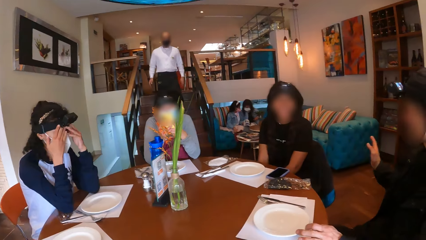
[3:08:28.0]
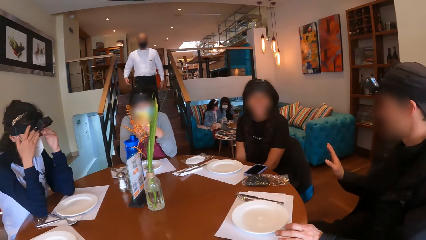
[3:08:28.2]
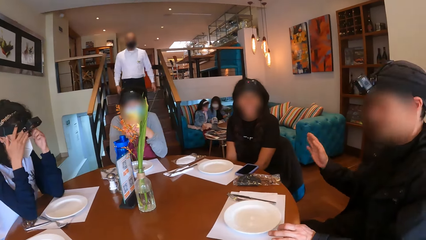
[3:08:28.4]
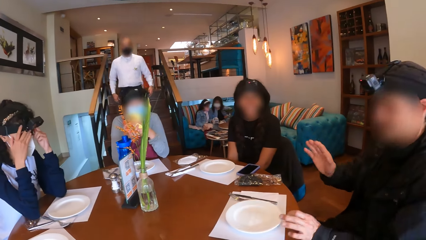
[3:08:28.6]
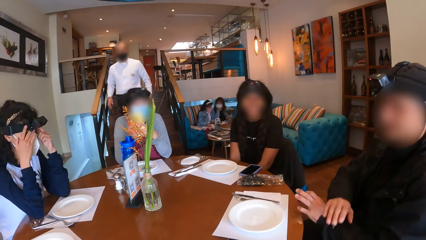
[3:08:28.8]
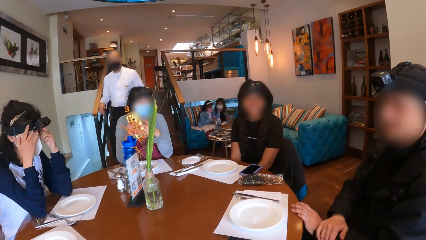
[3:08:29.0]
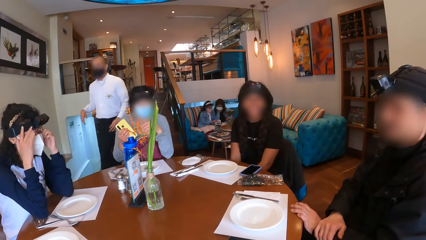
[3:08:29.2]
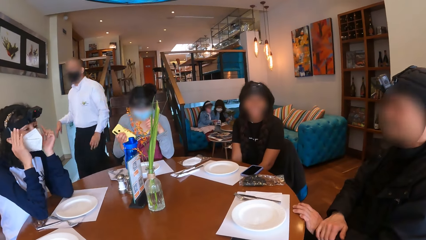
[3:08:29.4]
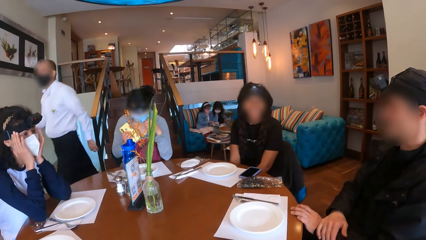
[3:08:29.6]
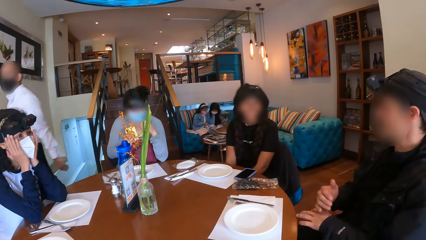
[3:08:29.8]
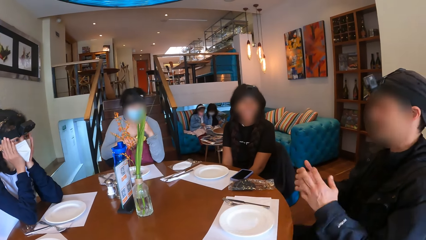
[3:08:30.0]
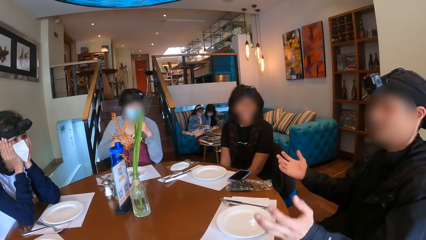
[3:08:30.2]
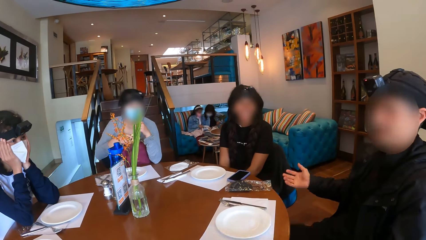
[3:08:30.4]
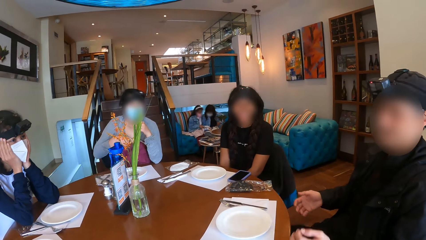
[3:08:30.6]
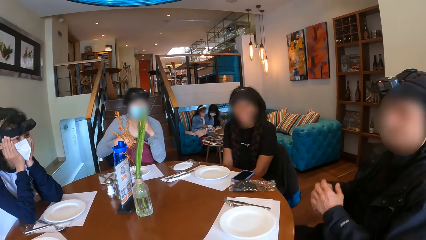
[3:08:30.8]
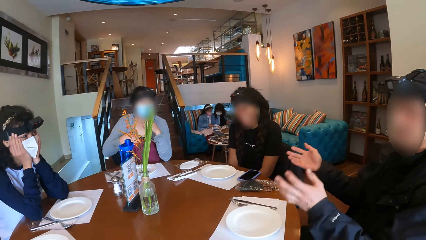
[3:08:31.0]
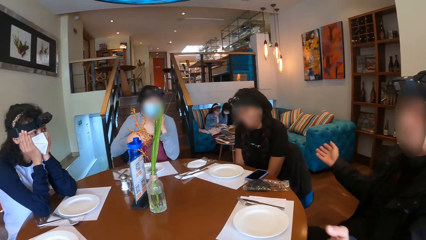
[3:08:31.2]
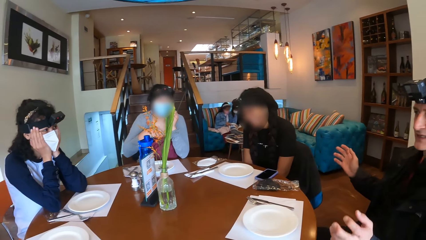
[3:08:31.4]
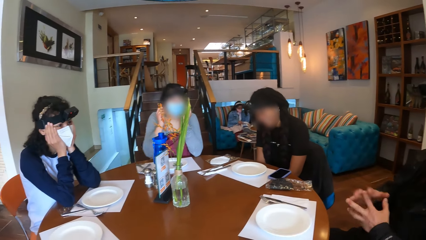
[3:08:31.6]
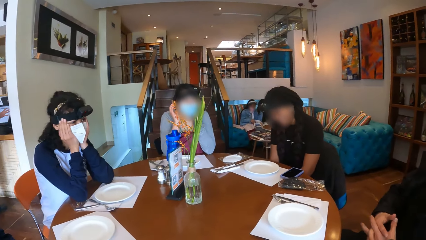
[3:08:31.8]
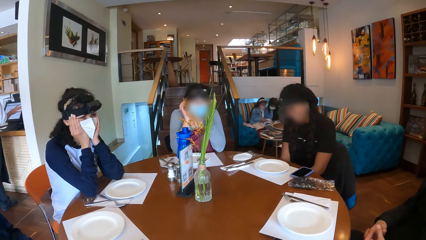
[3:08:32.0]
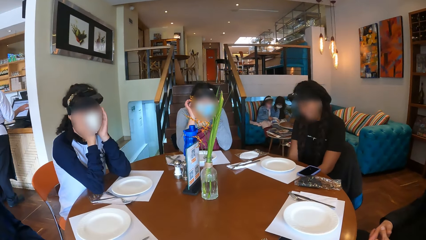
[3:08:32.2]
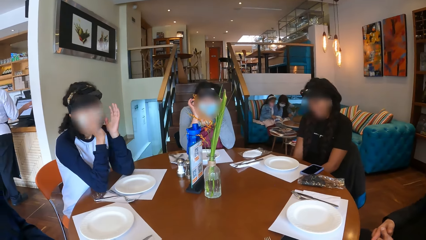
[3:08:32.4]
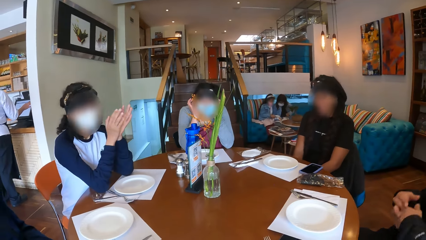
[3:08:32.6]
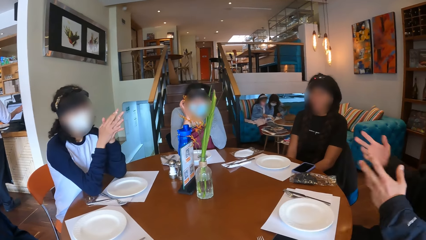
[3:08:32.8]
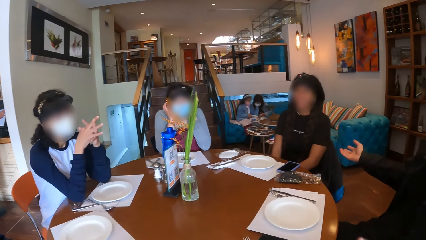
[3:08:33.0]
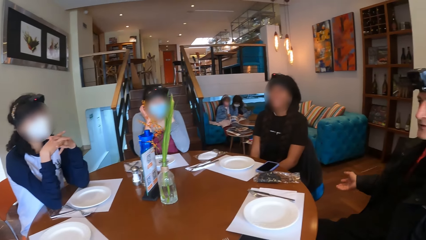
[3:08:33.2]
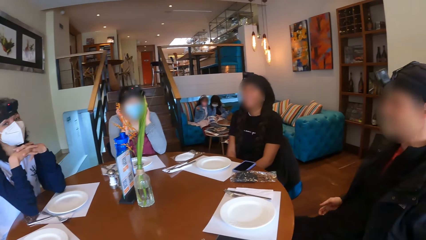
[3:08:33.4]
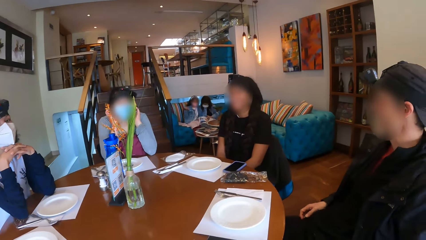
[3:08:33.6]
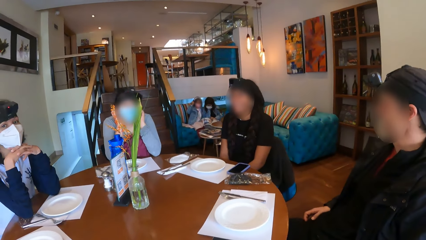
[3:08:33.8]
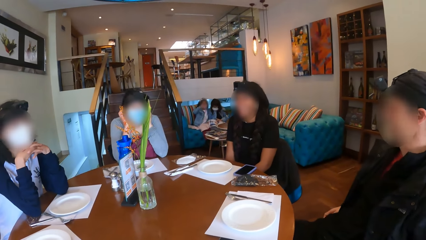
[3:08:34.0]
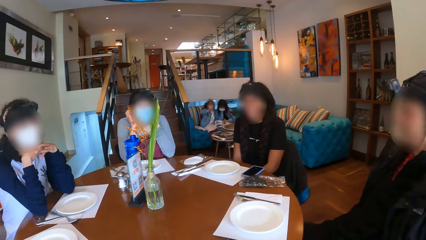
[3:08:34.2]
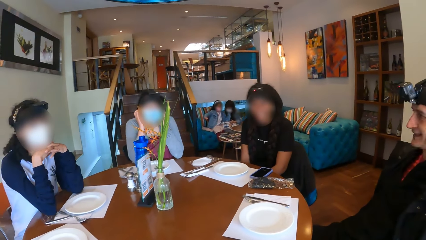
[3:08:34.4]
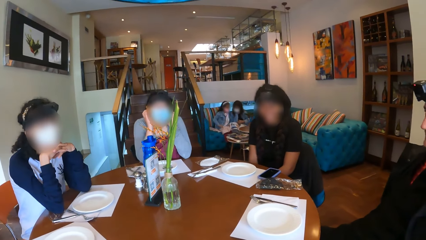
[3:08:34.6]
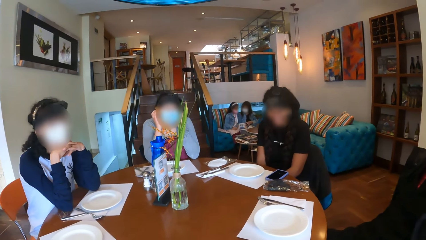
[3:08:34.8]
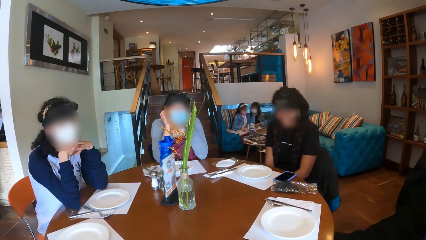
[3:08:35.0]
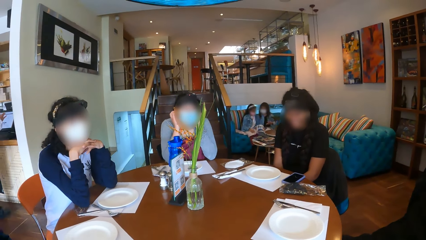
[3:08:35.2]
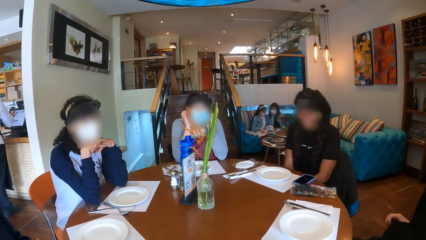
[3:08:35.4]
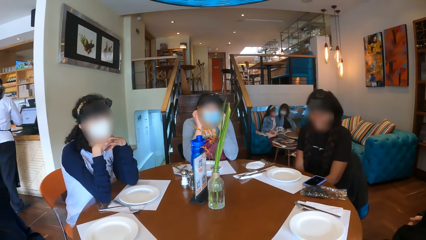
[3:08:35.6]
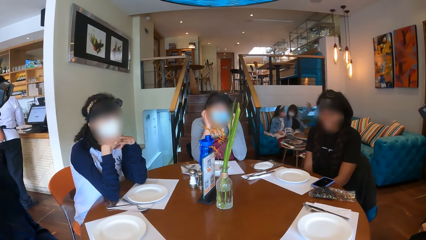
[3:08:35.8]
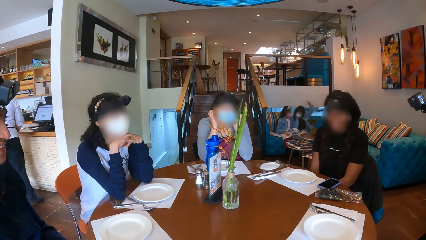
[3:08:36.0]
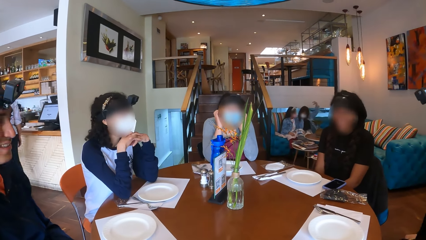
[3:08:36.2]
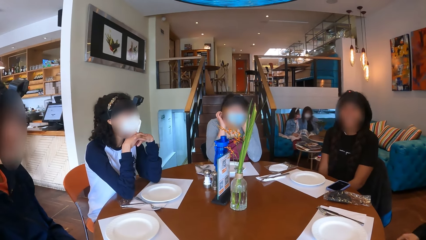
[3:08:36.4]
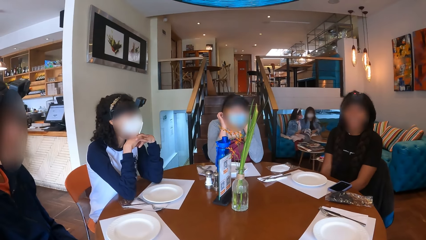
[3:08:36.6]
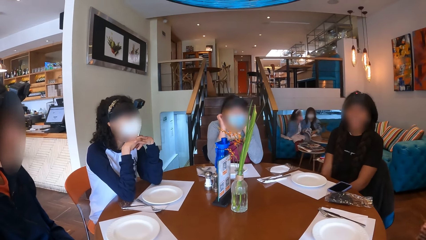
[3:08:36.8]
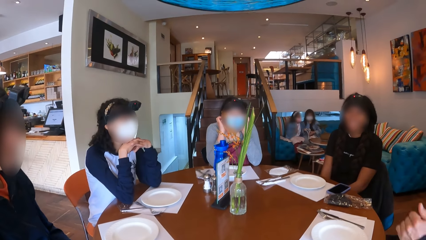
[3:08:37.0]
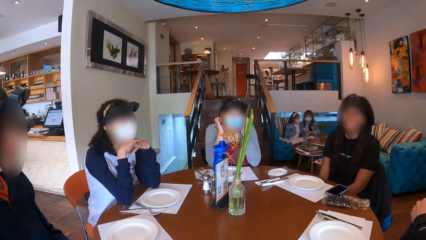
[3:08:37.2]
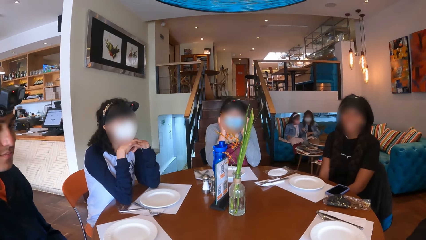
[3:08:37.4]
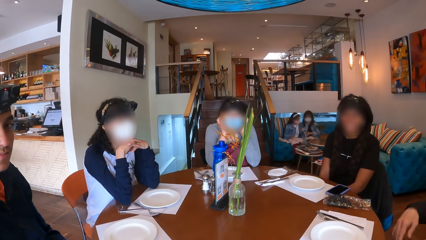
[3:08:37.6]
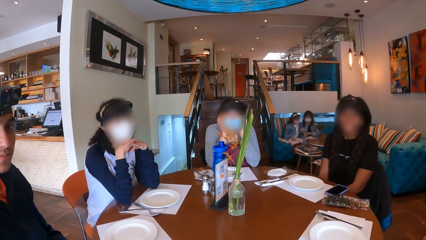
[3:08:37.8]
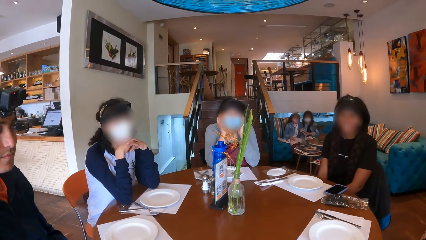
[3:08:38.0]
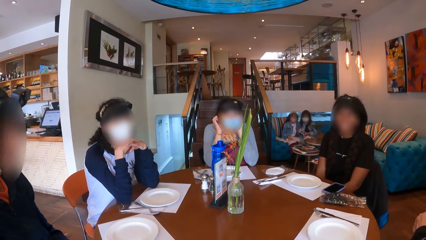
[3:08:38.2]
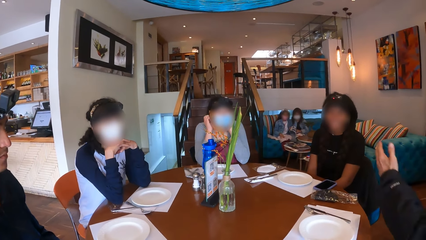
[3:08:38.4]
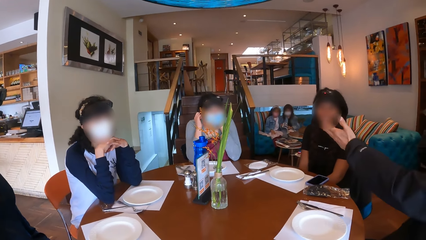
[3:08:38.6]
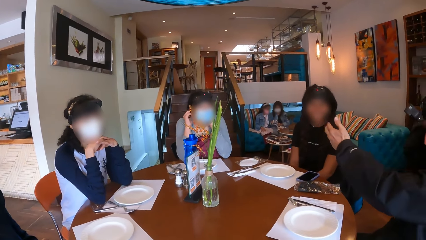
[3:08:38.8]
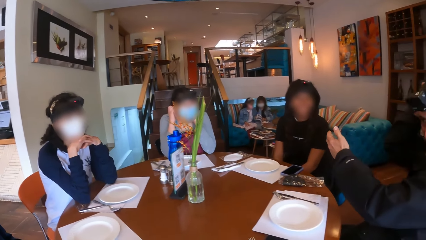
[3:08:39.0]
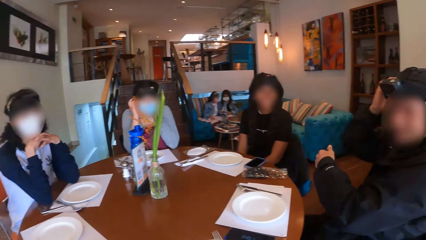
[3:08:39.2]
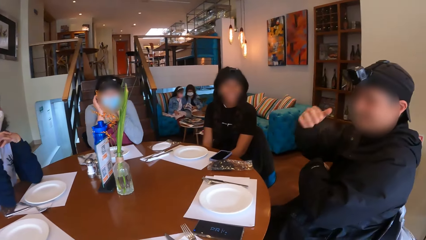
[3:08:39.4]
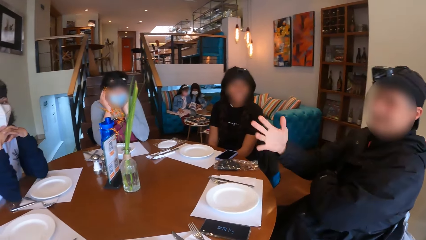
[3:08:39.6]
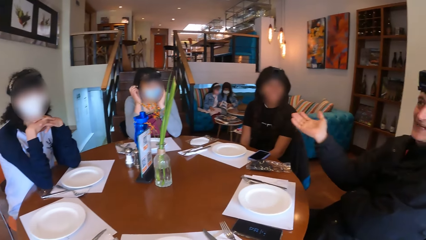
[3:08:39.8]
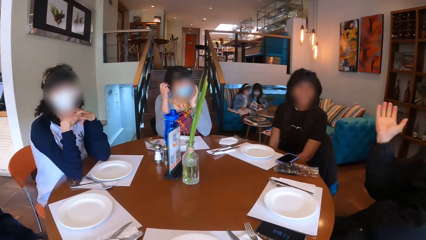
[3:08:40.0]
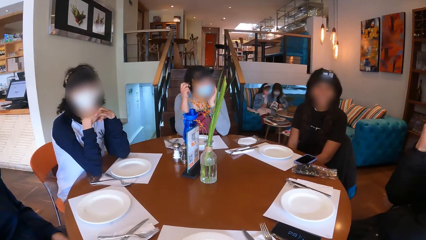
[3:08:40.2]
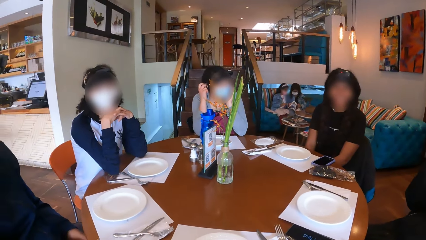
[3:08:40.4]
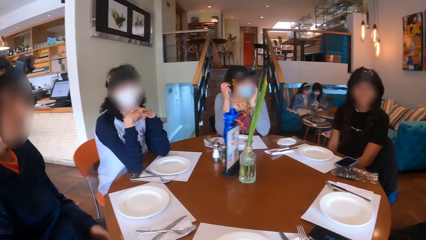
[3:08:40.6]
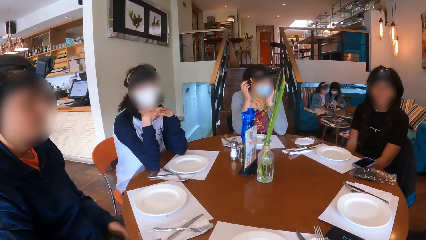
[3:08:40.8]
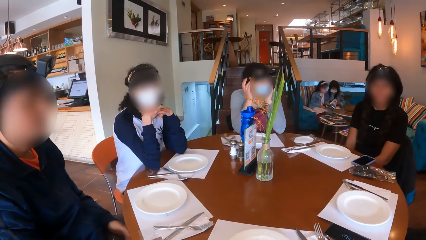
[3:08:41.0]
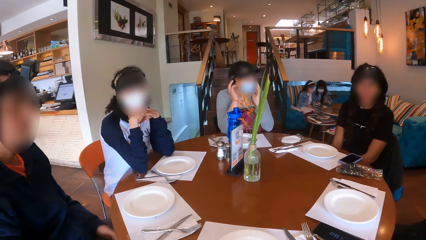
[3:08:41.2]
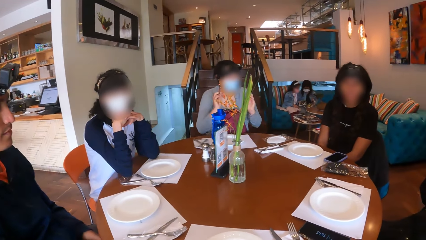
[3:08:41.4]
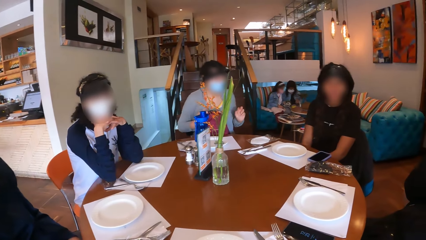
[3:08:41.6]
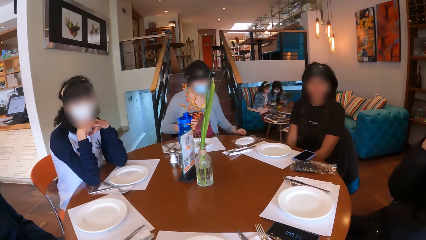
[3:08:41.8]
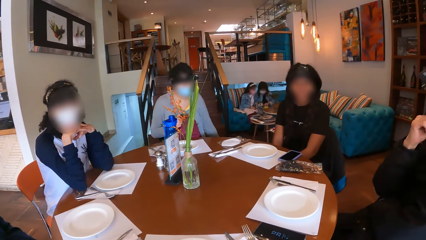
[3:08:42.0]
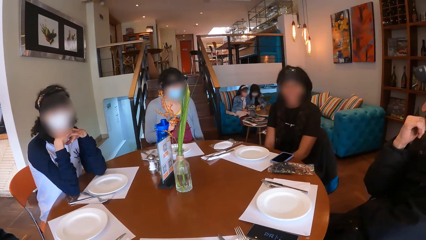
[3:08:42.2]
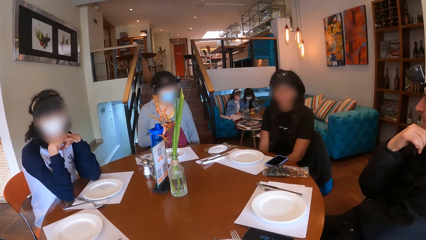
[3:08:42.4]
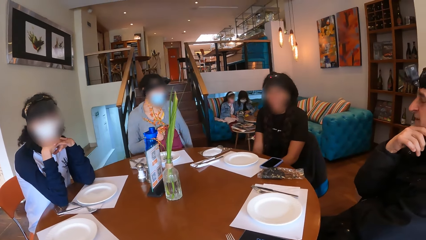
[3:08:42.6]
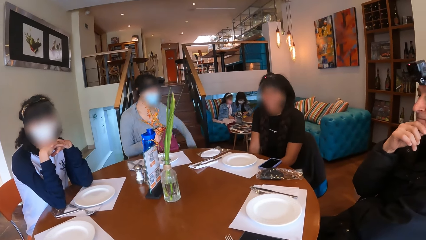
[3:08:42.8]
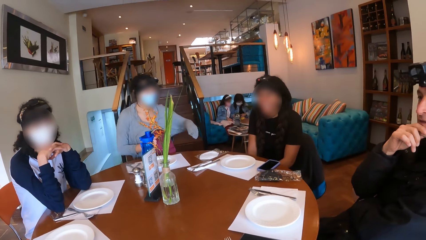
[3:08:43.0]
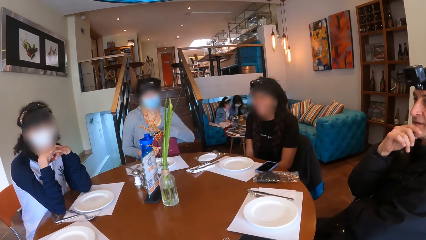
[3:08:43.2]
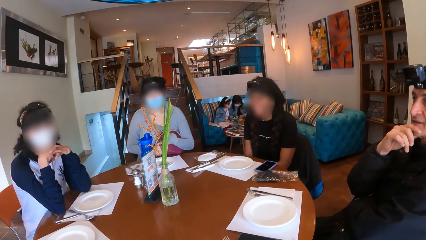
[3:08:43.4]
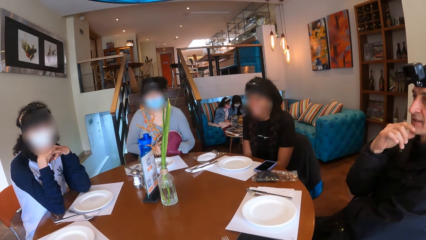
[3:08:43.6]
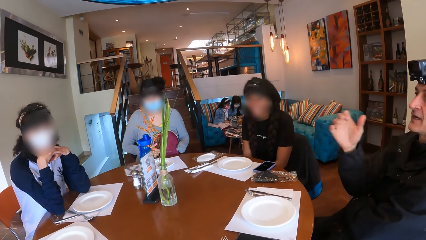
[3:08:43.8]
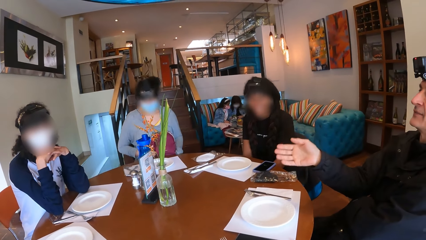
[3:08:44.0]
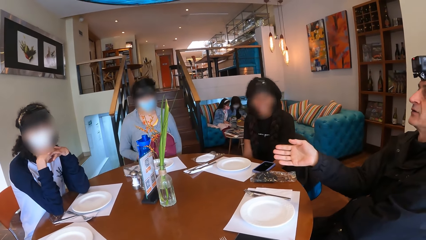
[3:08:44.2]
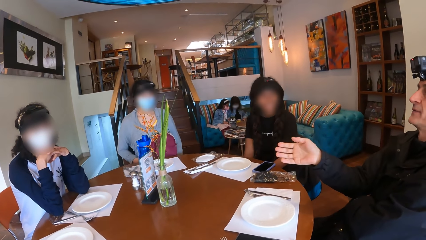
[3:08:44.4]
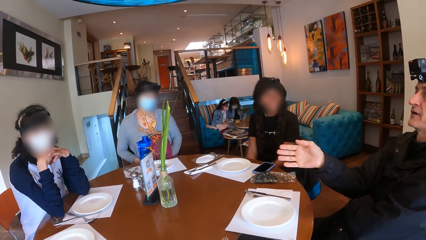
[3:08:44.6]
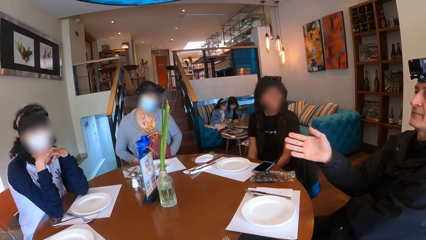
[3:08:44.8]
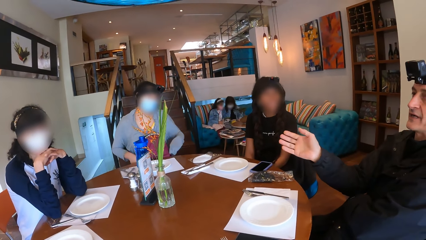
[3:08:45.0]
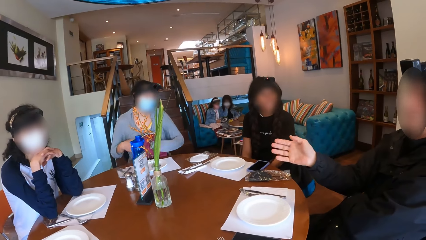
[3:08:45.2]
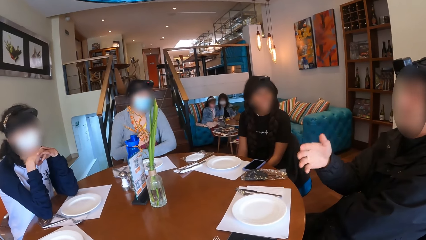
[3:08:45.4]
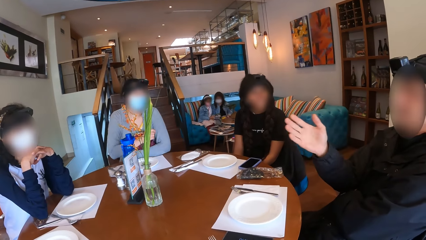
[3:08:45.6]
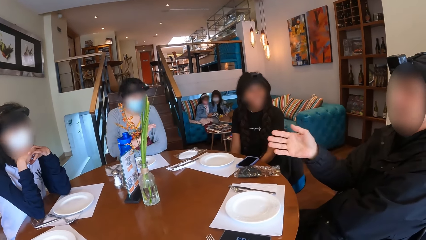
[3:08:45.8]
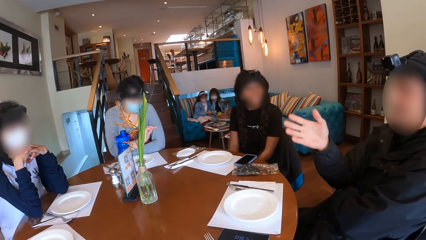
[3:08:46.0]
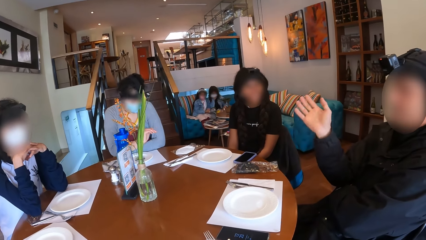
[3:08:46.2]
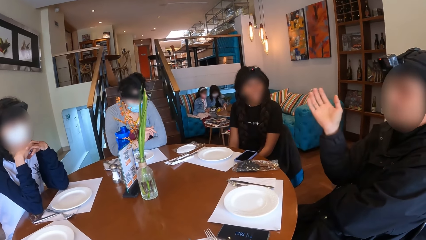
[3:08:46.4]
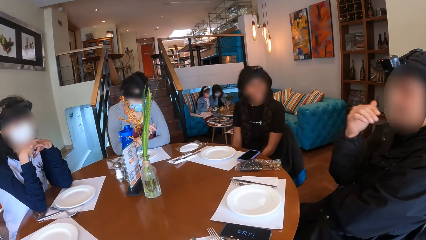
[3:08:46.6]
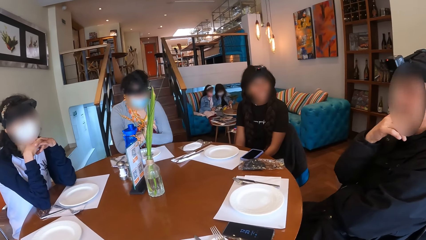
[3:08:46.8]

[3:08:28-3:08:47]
A person moves hands. A woman drops the phone in the bag with her right hand. Another person moves hands. The first person moves hands.
